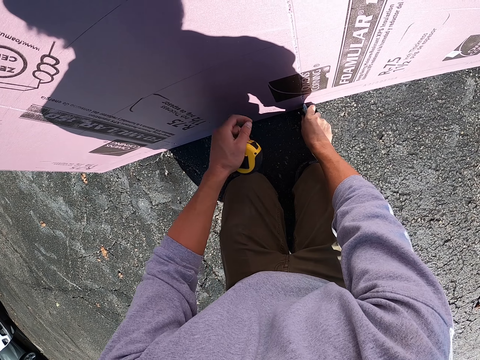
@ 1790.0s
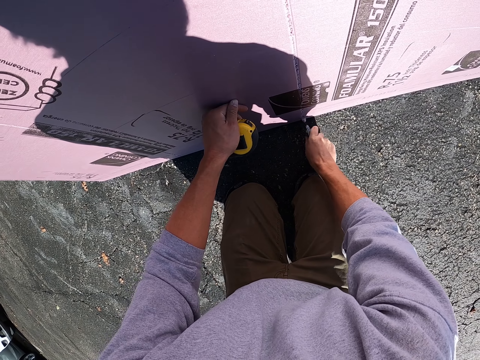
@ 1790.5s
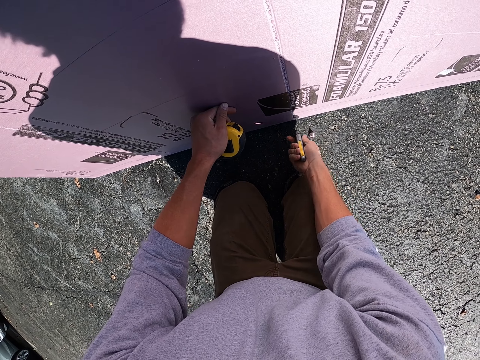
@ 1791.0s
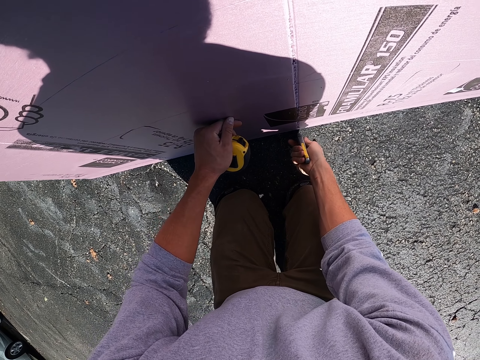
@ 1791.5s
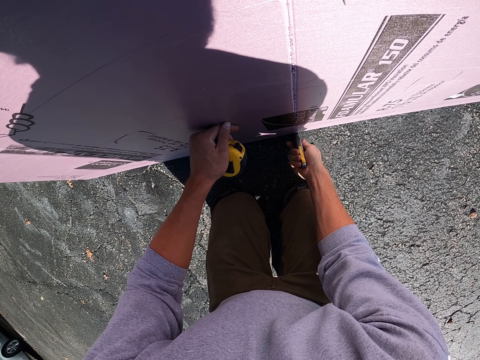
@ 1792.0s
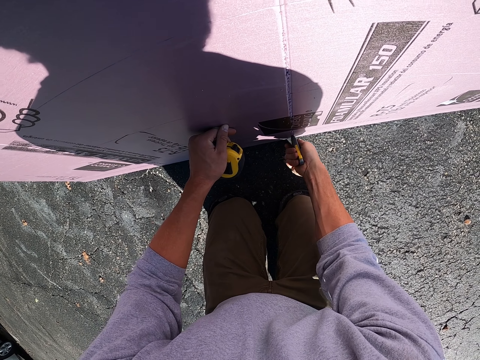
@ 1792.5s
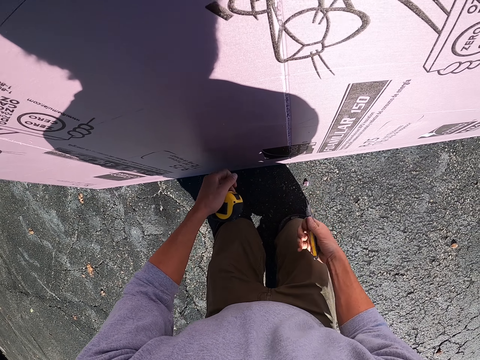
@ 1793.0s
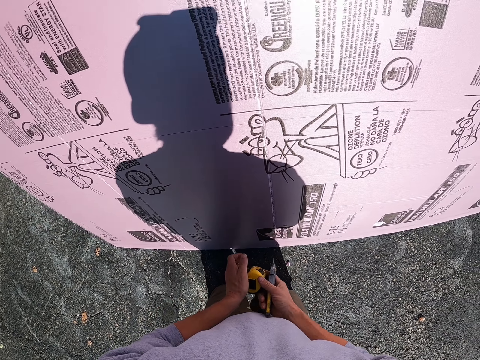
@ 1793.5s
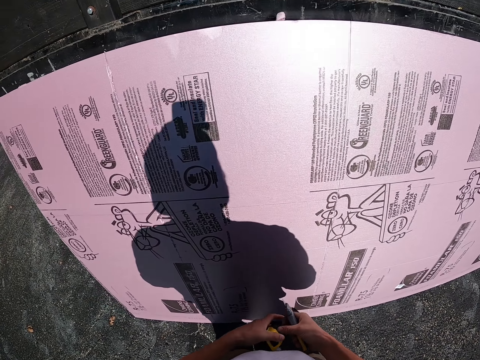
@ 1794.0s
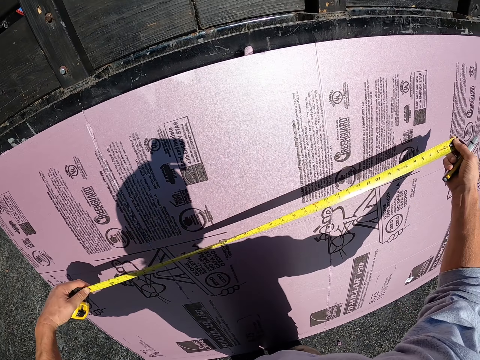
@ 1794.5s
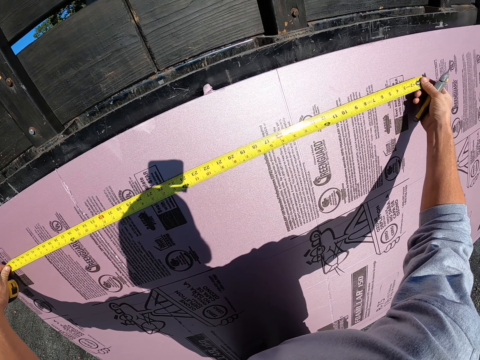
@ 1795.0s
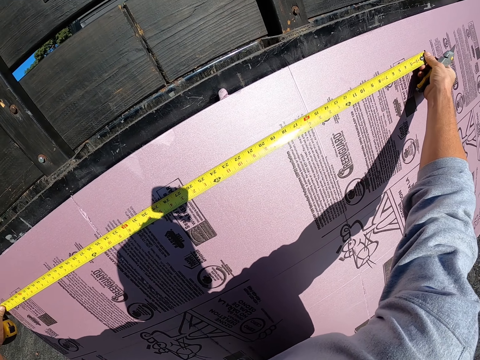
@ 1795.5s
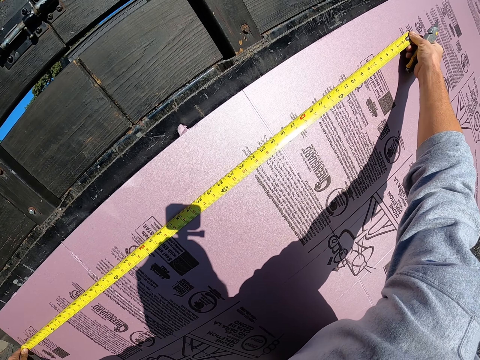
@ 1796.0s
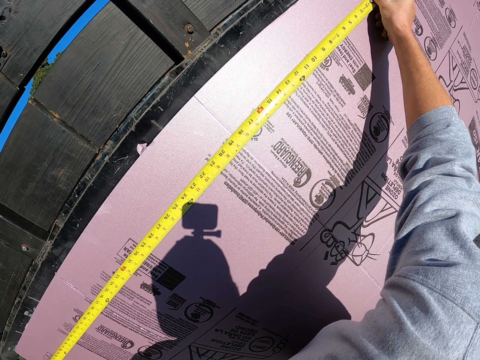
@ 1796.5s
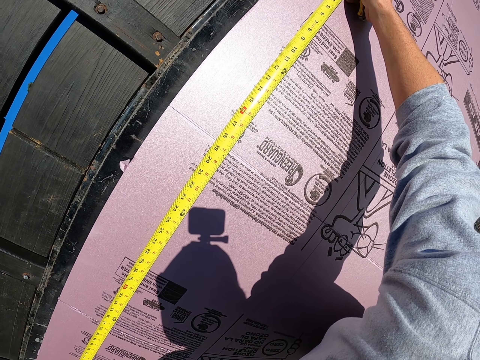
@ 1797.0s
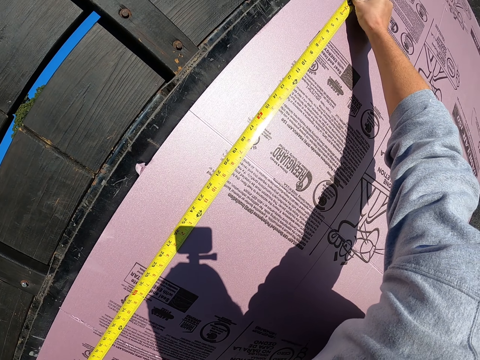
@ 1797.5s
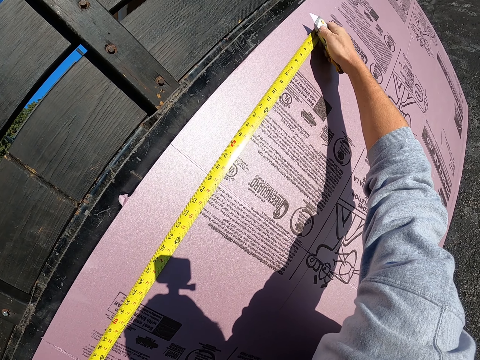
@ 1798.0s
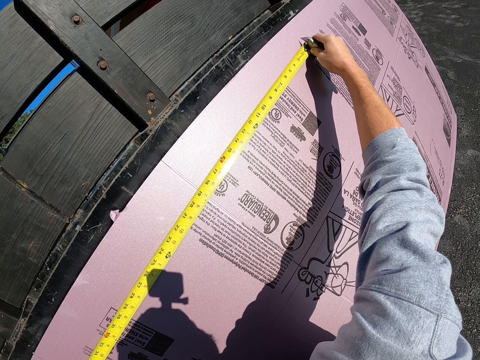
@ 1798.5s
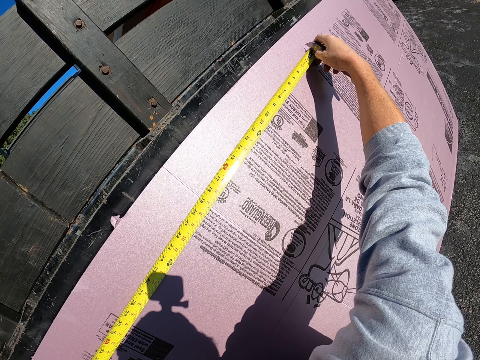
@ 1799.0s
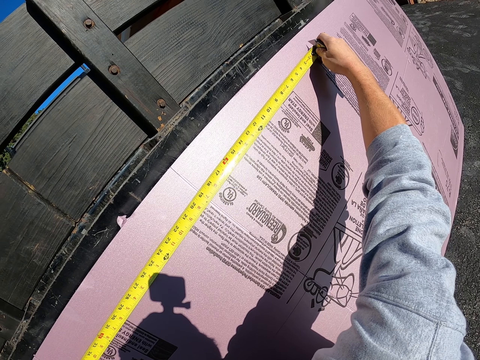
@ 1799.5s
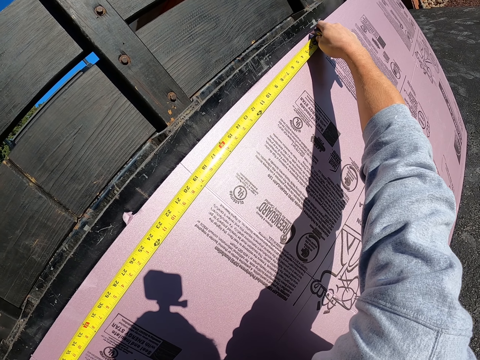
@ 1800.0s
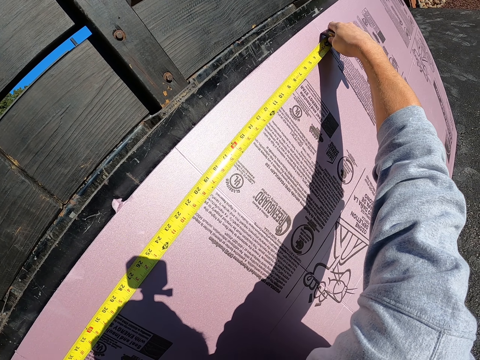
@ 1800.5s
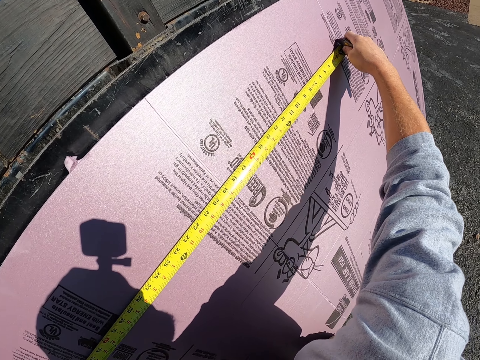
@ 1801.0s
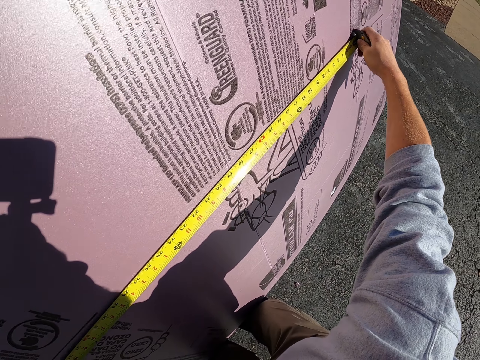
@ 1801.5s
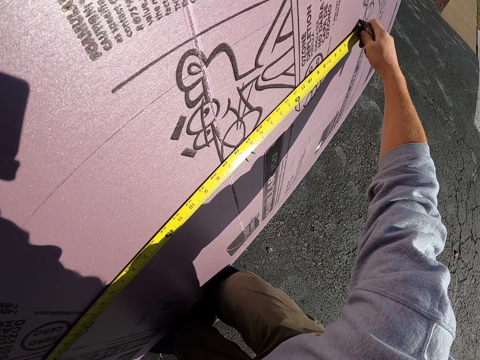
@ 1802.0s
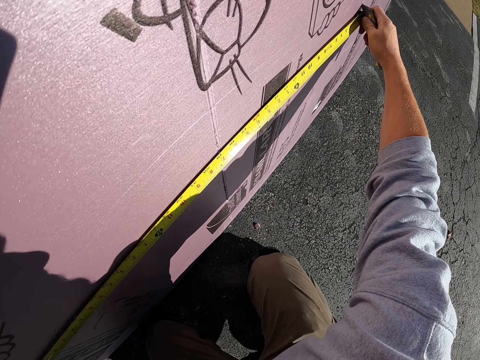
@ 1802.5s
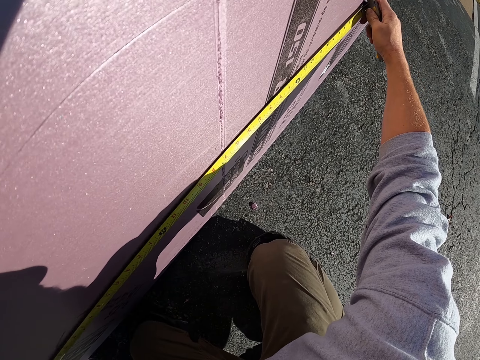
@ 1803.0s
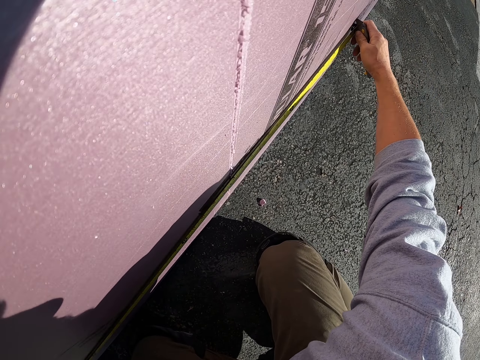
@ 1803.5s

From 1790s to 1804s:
The camera wearer holds the knife. They hold the tape measure. They measure the plywood with a measuring tape. They hold the knife. They cut the cardboard.

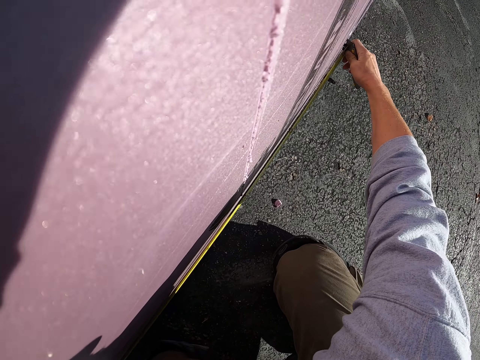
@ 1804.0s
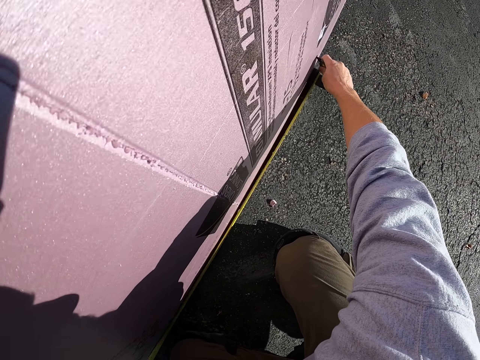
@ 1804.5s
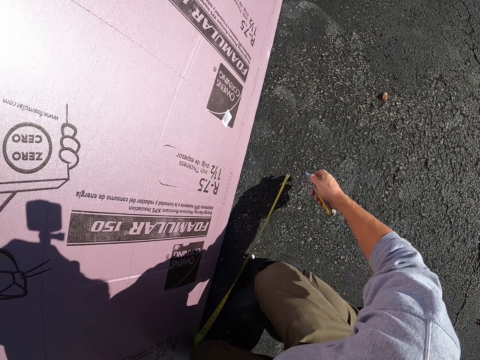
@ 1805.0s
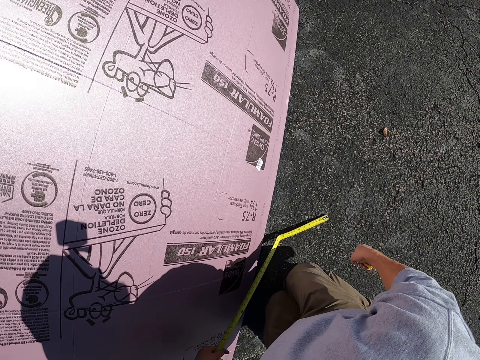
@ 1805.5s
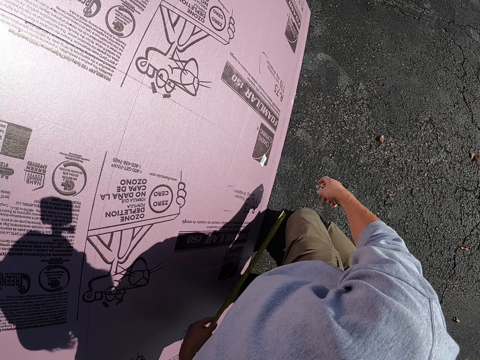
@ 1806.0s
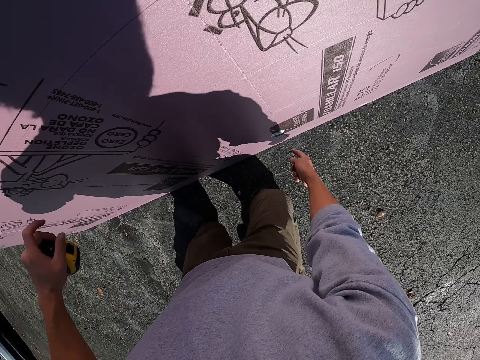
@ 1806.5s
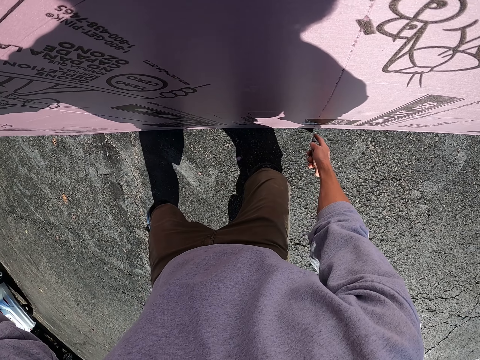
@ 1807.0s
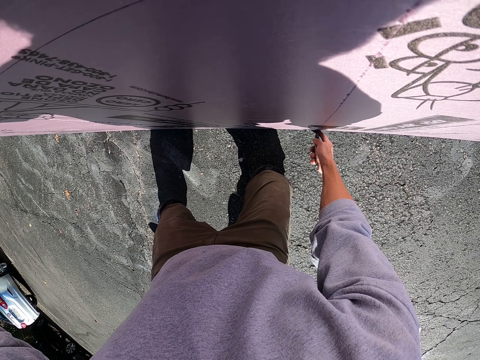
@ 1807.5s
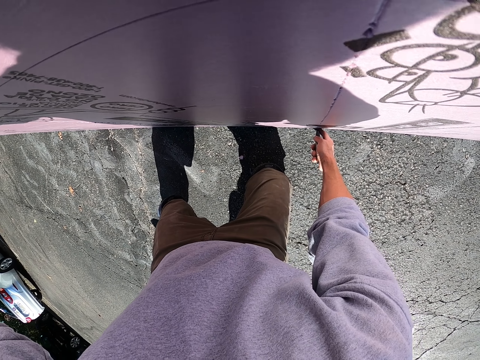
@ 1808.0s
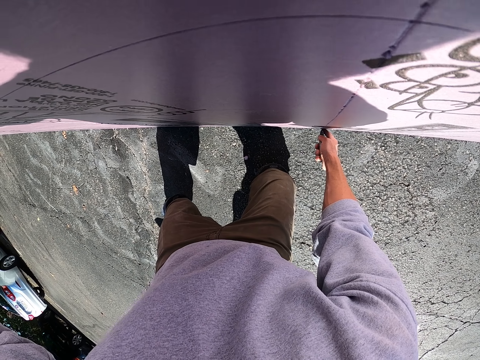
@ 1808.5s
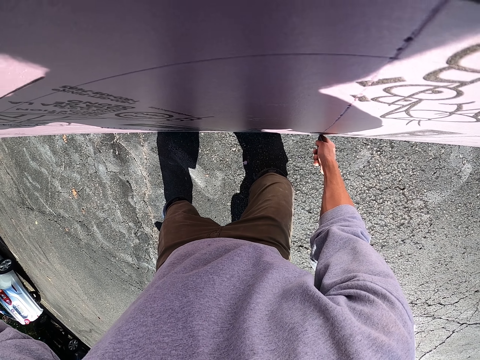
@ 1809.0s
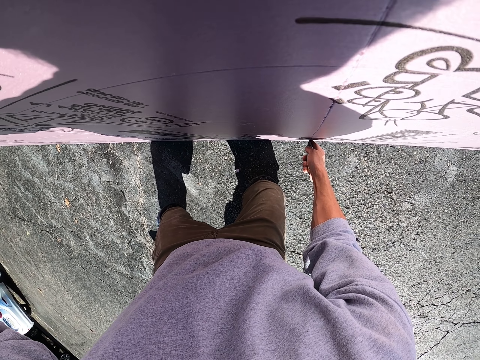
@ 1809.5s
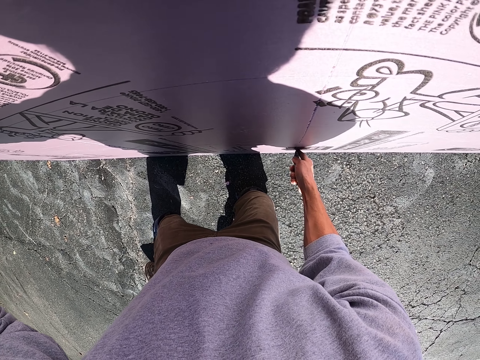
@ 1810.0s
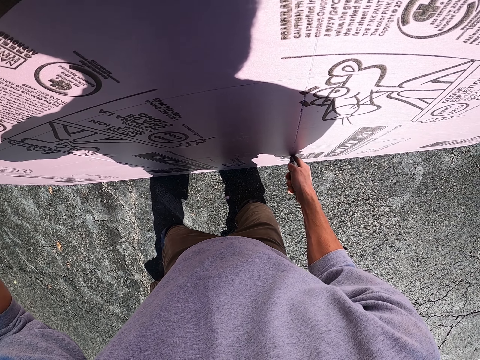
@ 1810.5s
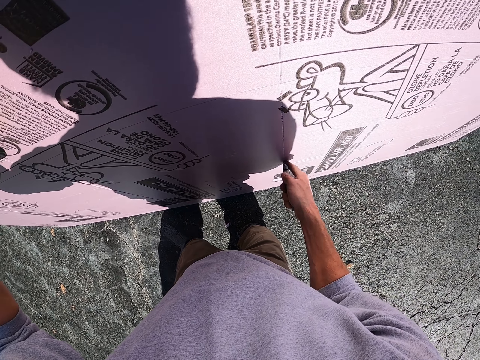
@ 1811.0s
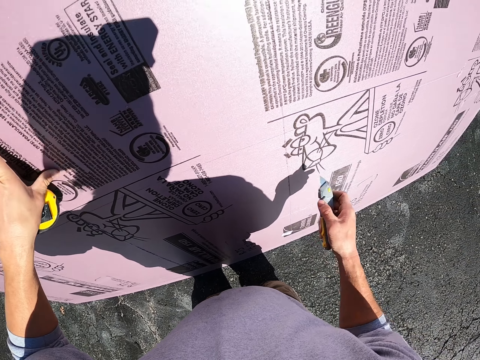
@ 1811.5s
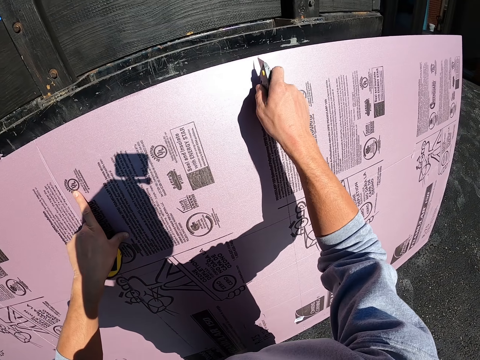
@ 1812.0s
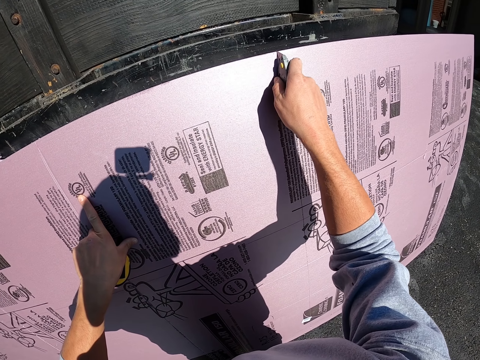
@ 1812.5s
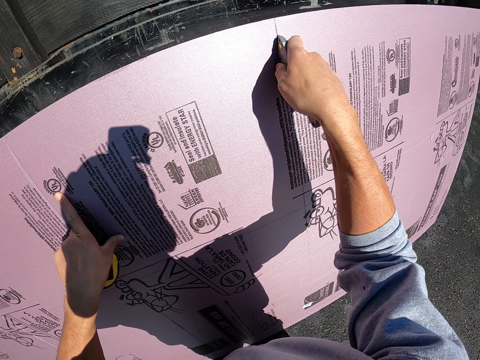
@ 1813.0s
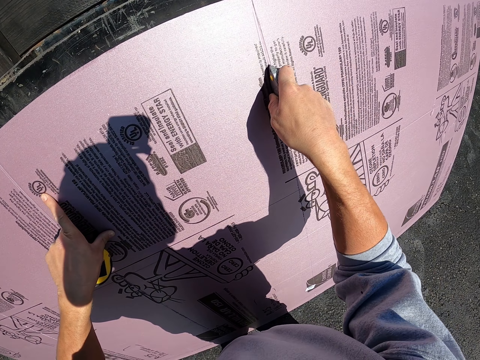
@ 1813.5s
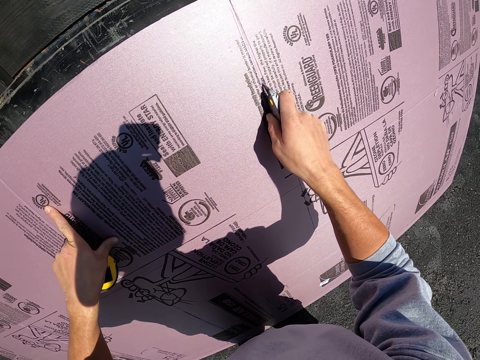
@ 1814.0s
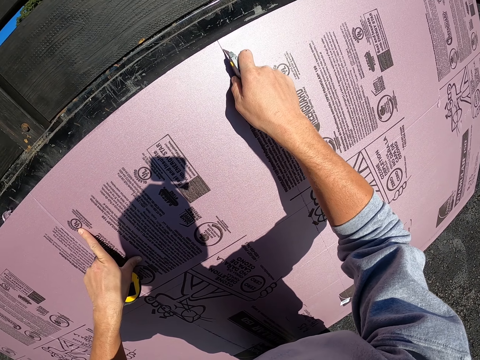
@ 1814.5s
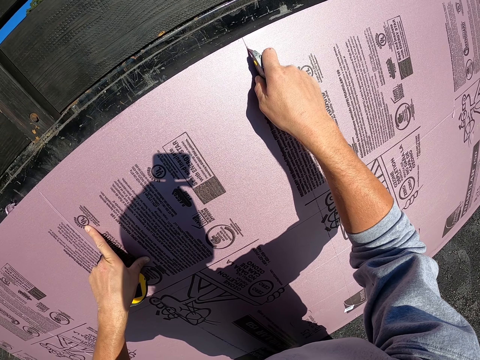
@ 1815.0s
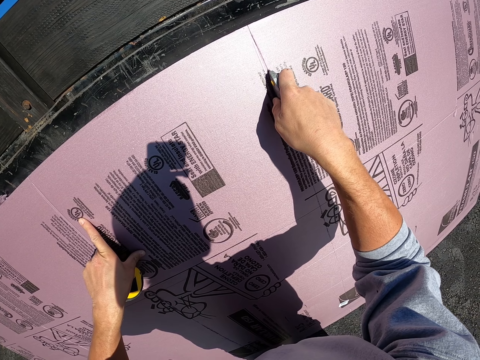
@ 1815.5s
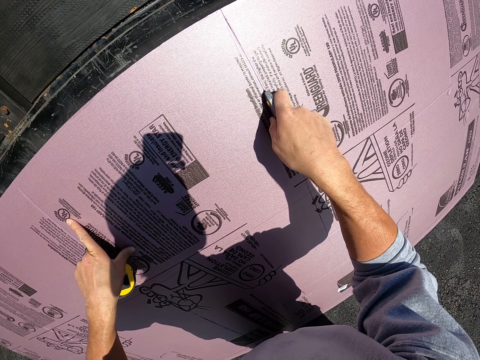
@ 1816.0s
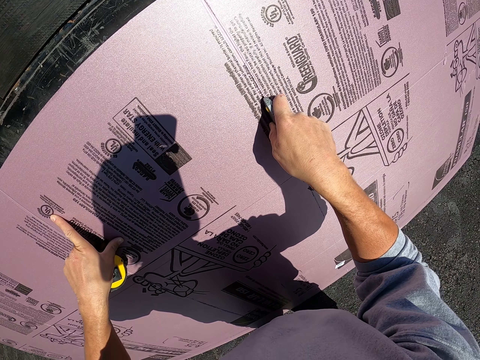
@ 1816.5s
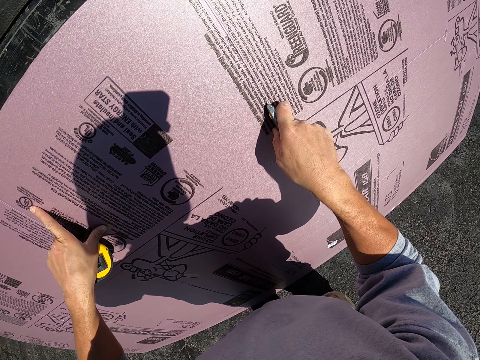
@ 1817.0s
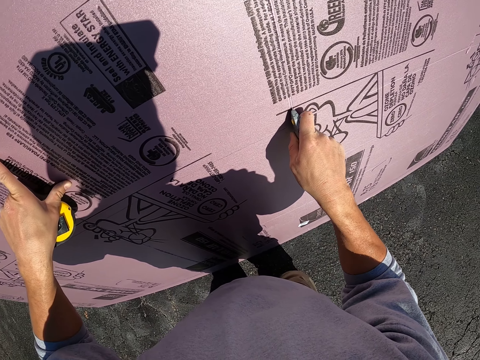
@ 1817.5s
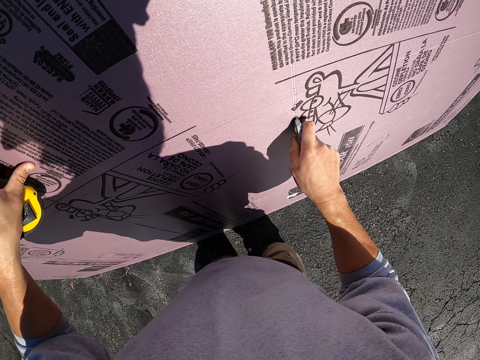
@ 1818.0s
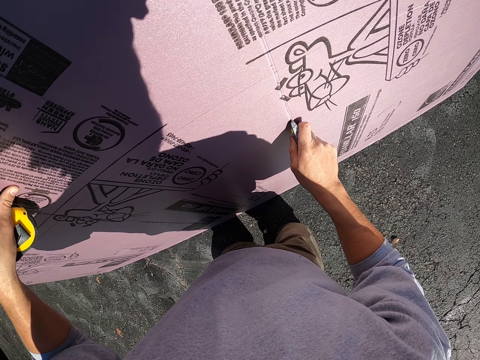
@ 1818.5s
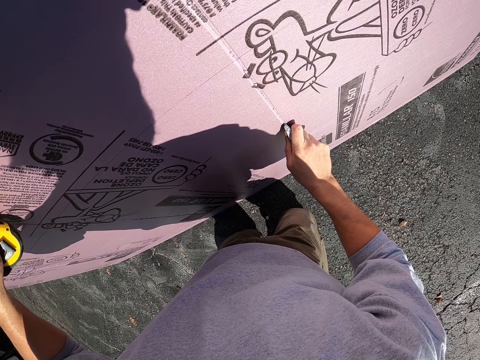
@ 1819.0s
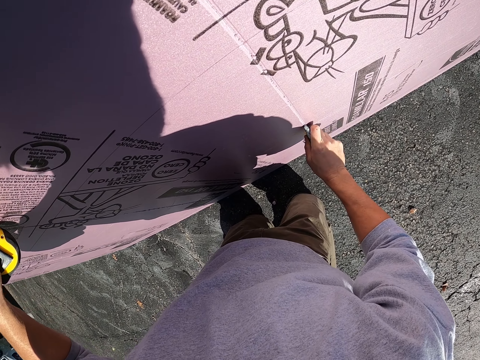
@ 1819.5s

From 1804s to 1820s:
The camera wearer holds the cardboard or plywood. They hold the cardboard with the left hand. They cut the plywood with a cutter. They hold the knife. They cut the cardboard.
